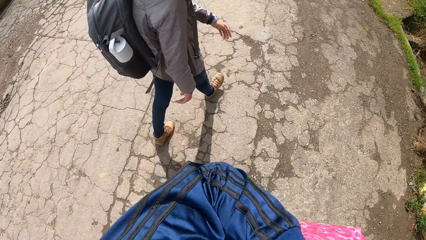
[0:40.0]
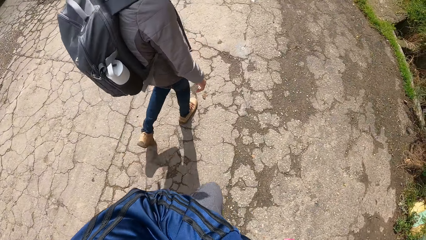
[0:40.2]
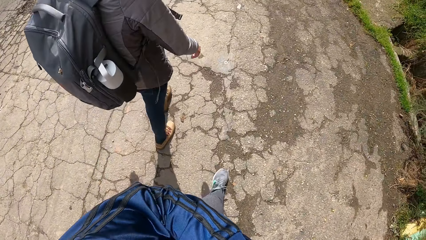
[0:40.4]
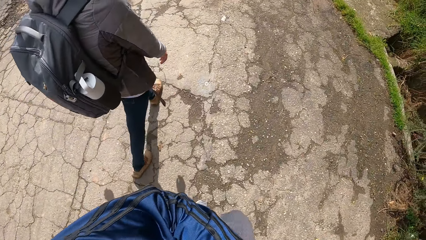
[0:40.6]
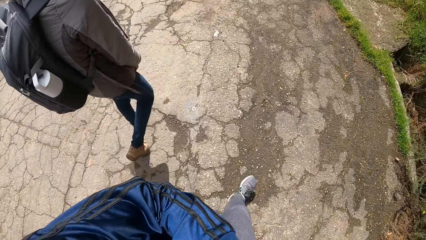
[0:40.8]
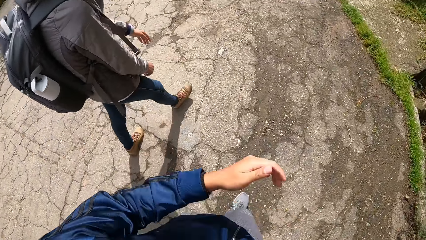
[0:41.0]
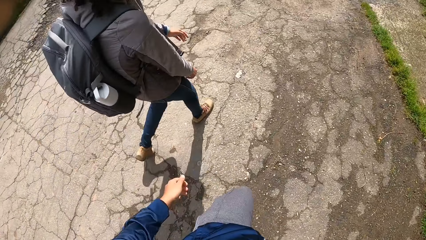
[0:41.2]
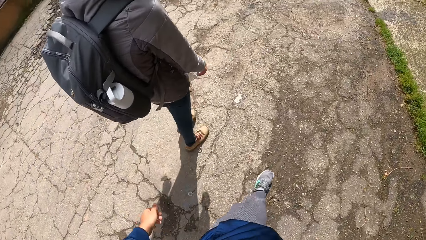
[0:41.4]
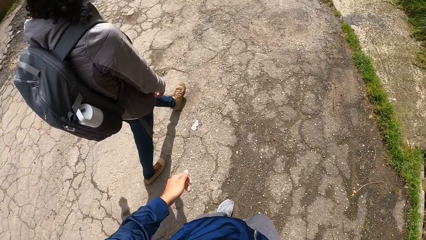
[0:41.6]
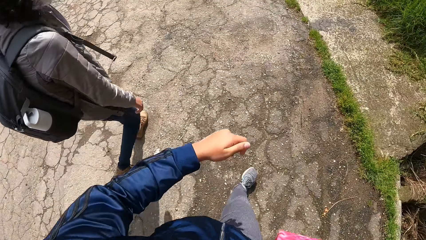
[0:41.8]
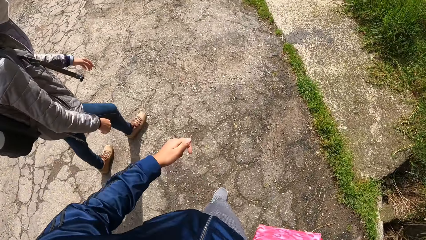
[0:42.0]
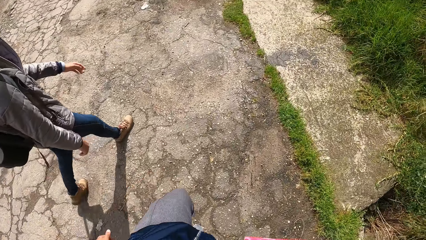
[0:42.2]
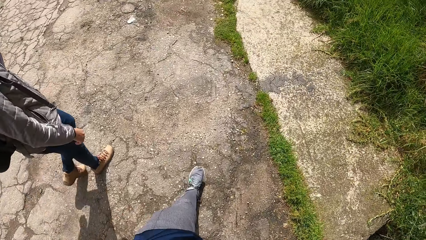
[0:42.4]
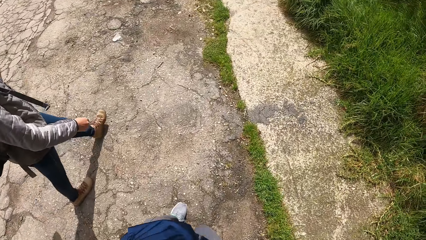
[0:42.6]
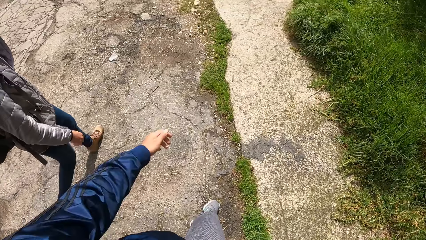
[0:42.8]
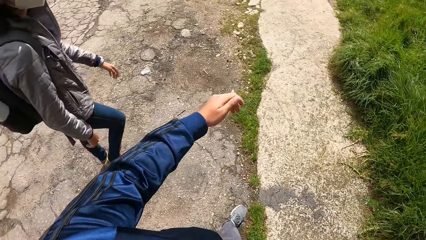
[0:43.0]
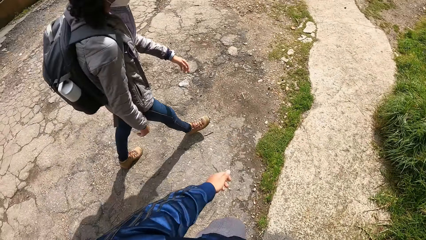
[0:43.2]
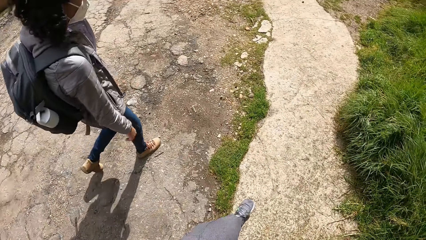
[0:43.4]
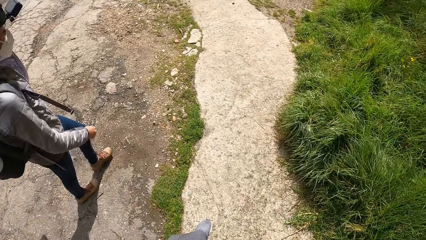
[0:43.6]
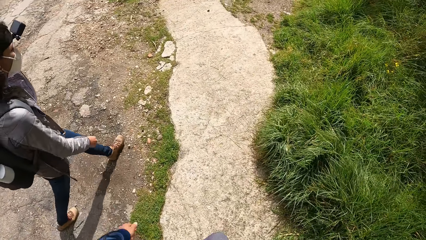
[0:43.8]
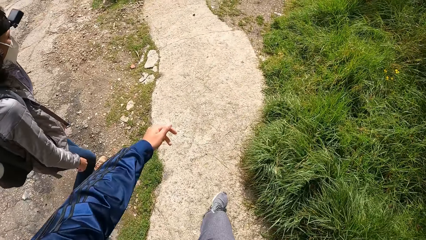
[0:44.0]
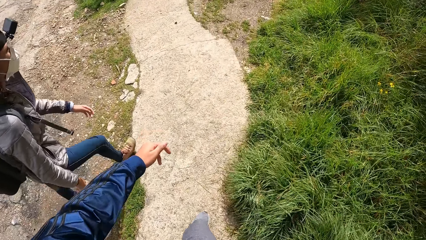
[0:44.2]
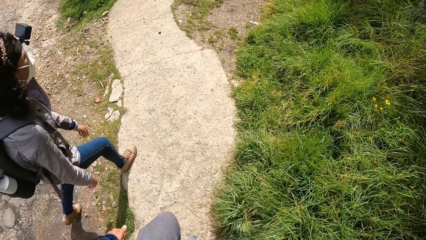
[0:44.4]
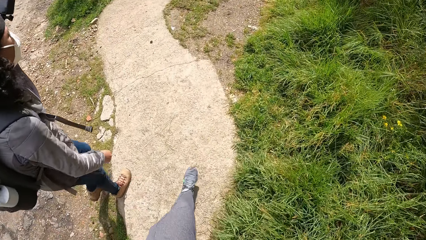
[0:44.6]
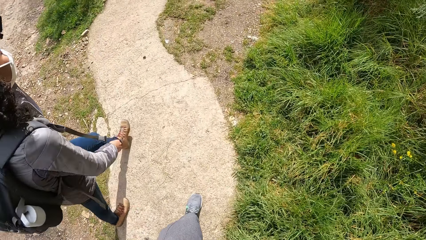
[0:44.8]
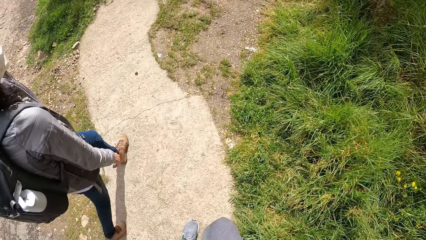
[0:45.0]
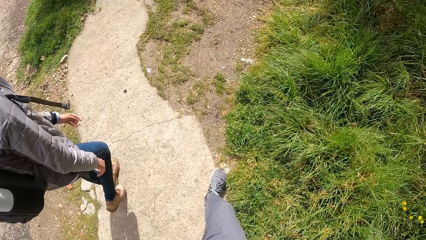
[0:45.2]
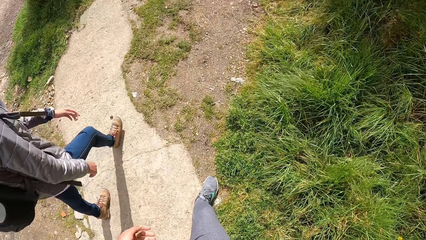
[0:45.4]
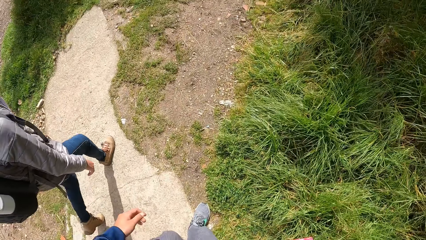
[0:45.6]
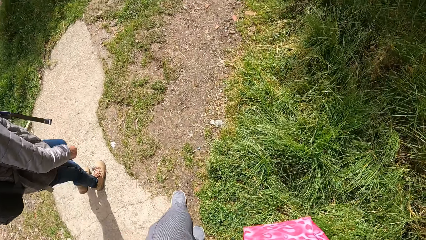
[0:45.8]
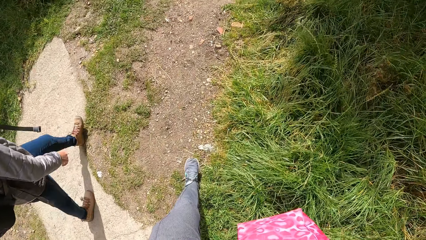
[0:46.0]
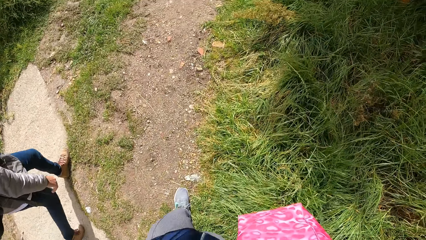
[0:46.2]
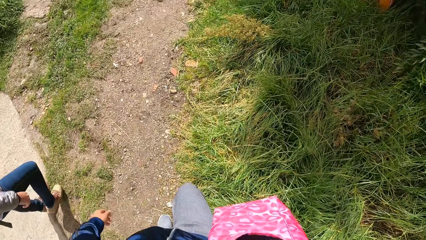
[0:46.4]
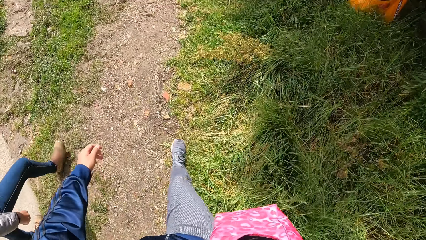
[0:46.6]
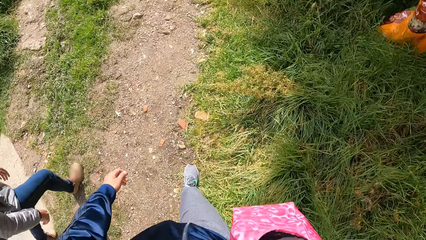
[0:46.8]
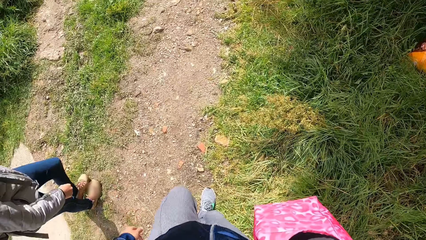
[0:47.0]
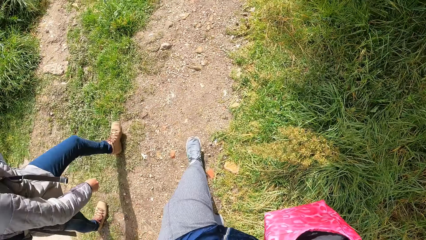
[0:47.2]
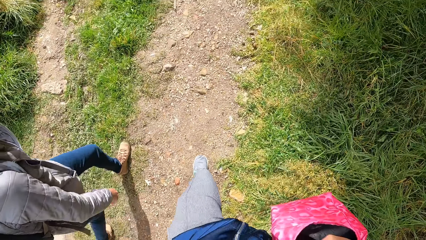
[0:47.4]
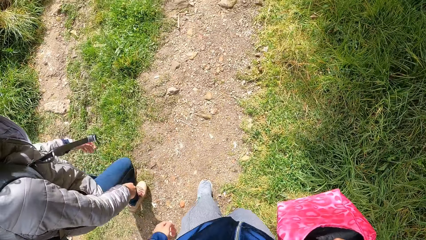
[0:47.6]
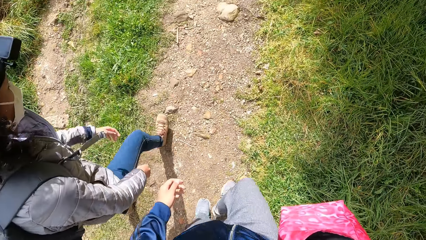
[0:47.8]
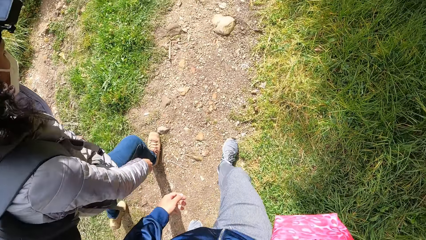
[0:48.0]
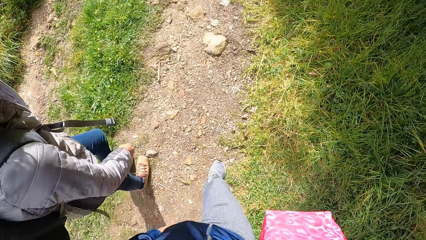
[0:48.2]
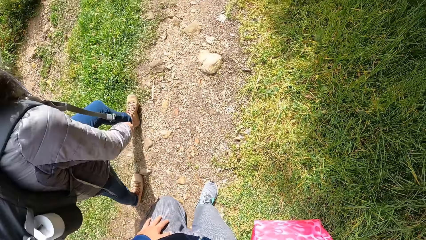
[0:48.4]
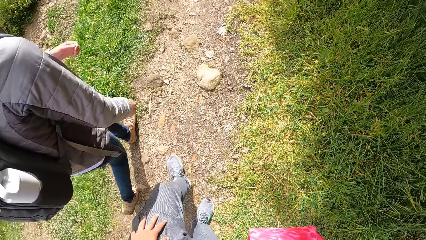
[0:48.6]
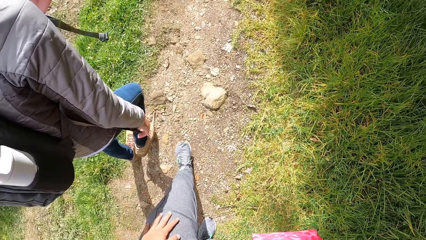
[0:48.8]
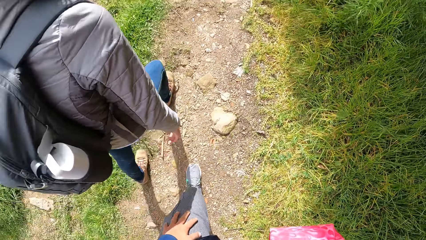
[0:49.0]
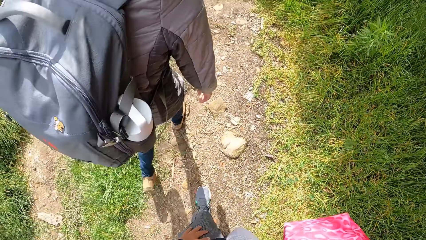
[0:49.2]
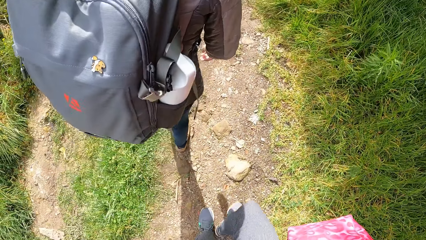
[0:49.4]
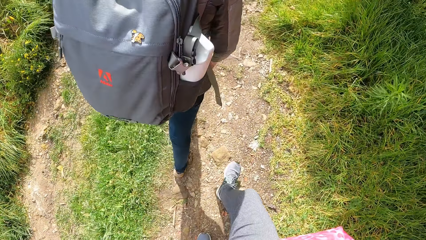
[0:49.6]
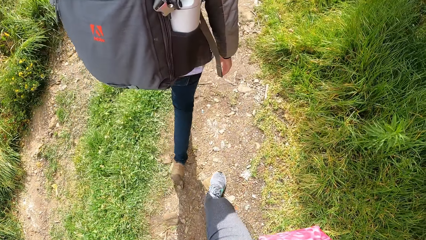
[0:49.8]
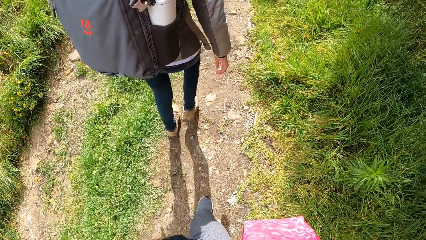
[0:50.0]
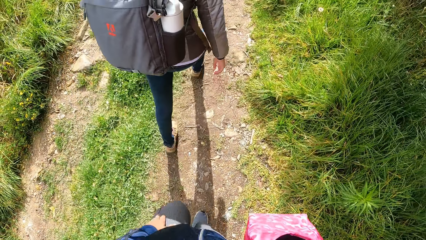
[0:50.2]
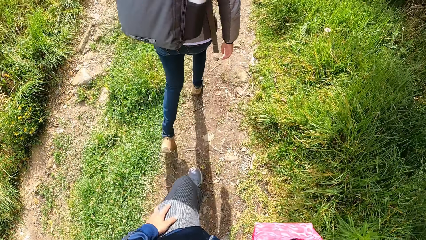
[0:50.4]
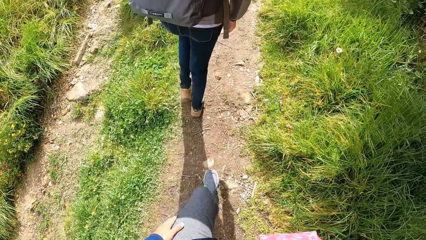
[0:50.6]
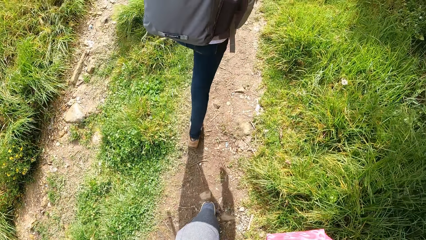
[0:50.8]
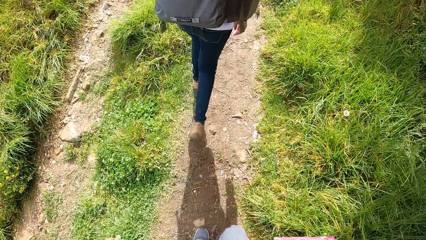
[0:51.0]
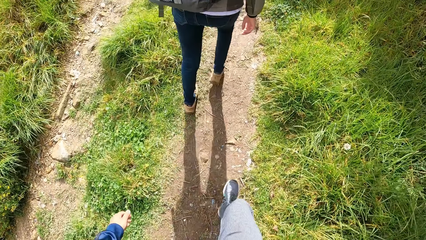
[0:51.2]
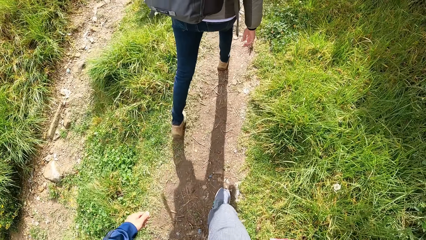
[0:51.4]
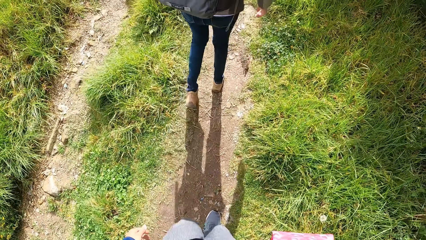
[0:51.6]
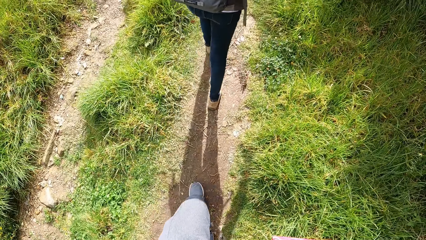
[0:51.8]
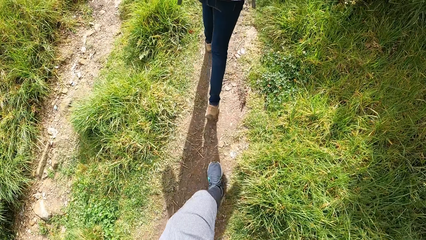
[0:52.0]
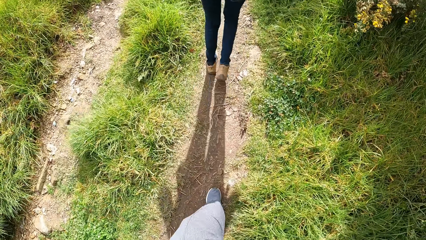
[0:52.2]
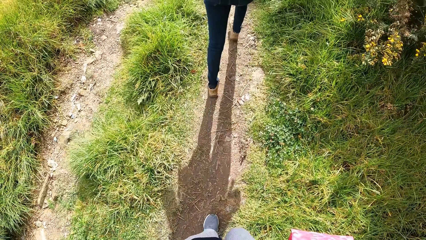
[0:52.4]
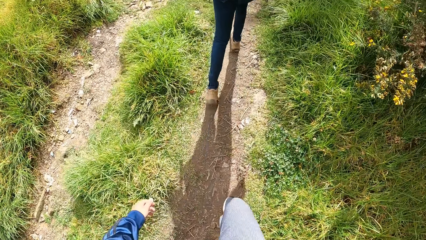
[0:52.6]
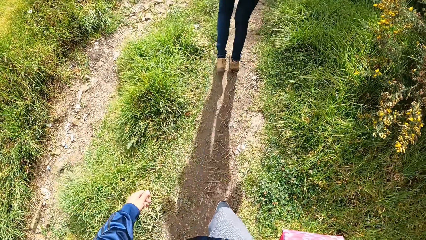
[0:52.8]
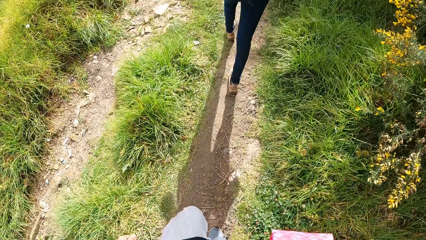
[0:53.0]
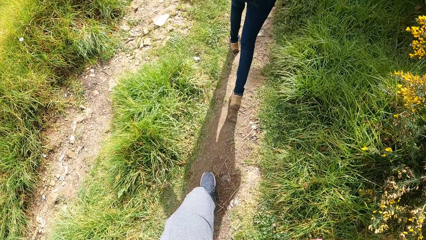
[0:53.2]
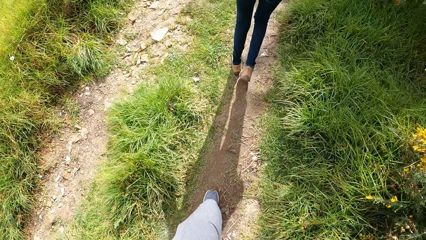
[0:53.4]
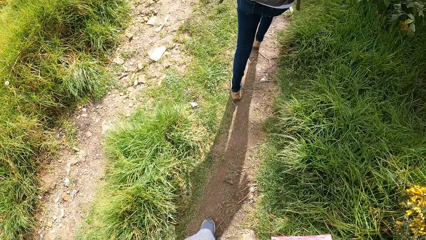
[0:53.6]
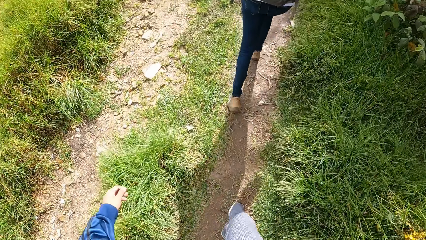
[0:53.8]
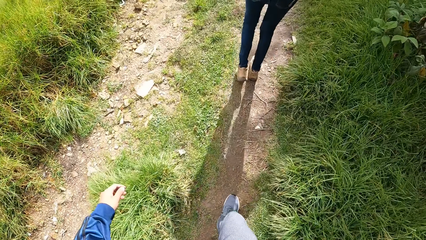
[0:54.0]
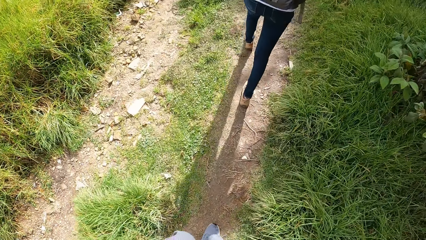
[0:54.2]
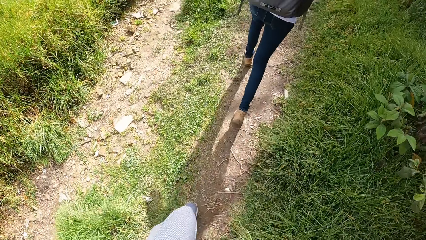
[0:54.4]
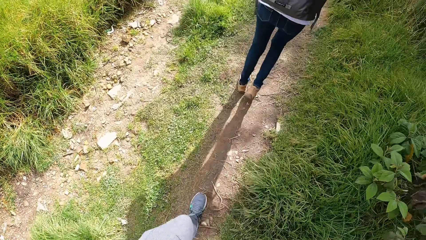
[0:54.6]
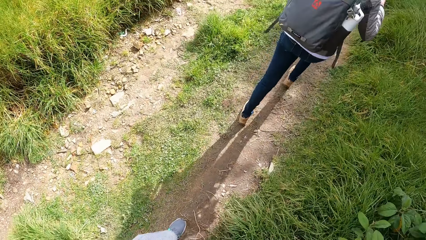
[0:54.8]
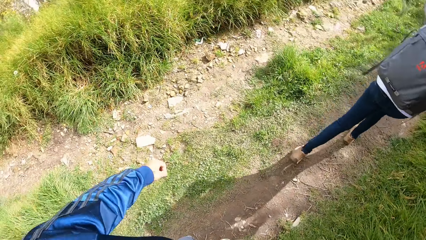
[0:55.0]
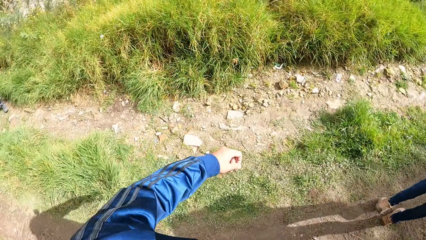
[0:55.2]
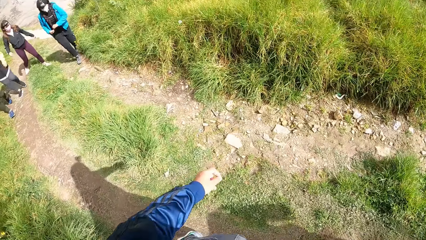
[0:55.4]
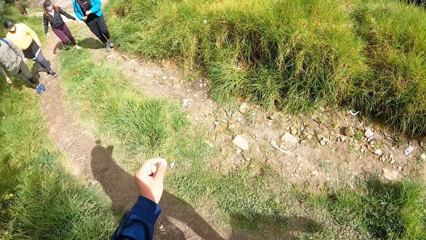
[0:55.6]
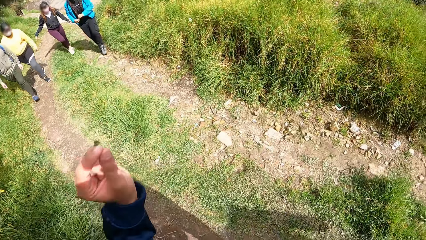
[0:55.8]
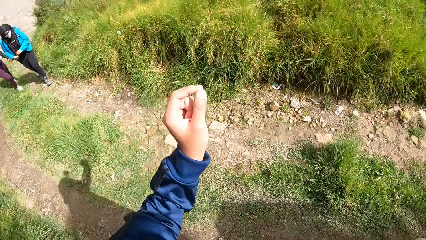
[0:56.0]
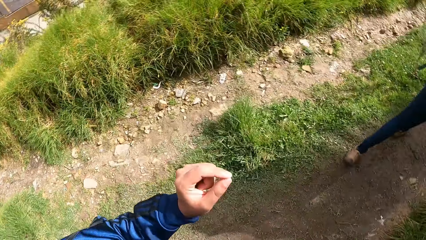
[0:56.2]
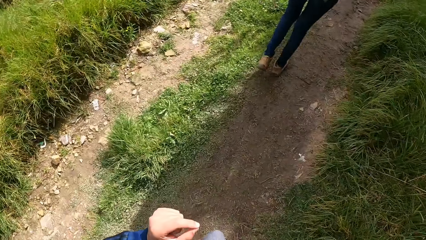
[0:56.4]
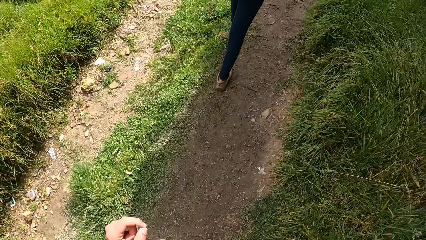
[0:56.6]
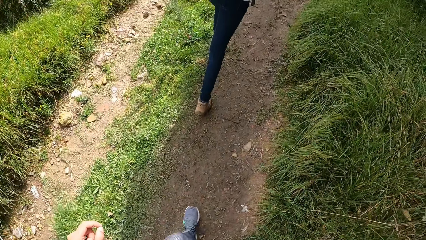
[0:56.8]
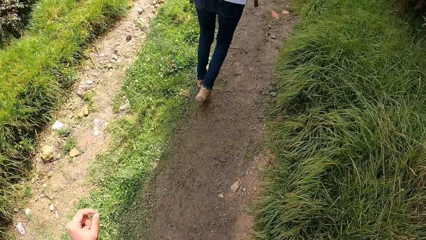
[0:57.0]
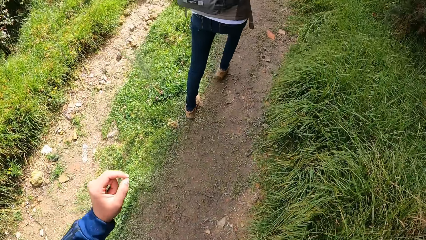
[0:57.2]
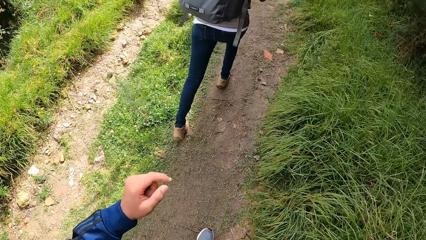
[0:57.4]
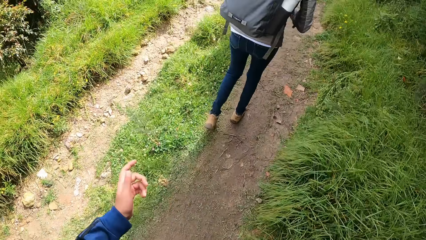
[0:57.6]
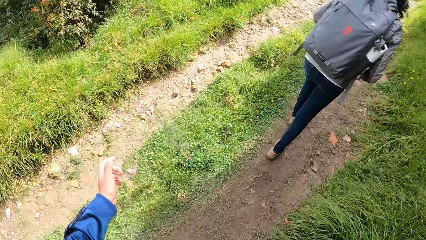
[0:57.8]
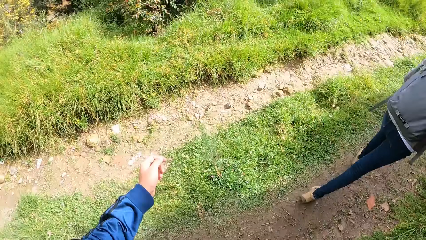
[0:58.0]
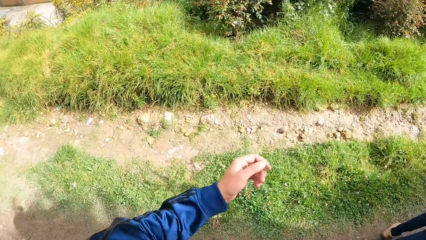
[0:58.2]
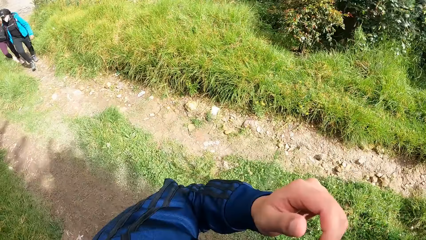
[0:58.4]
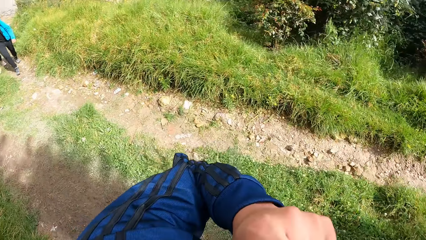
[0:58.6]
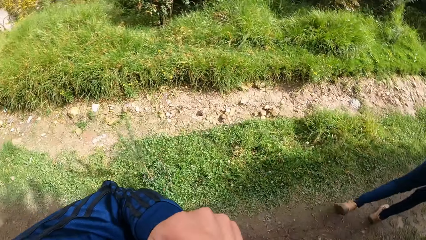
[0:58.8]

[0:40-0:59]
The camera wearer walks down the road with a woman. She removes her left hand from the bag. She looks down. She walks through a pathway with the woman. She touches her thigh with her left hand. She removes her left hand from the thigh. She looks back. She gestures with her left hand. She walks through the pathway with a group of people.
